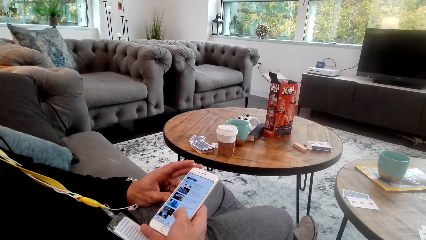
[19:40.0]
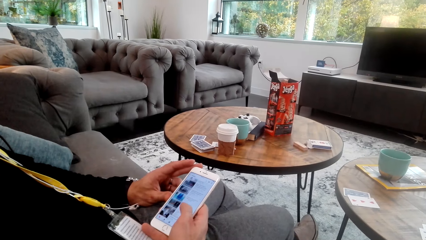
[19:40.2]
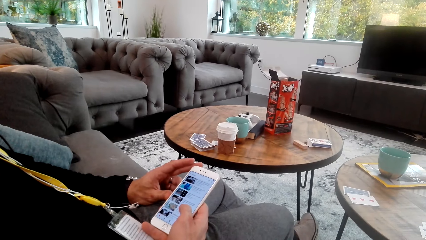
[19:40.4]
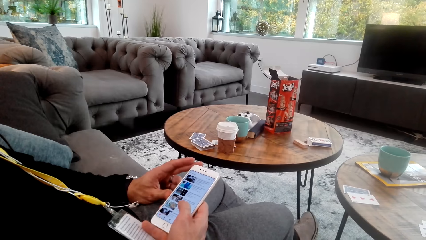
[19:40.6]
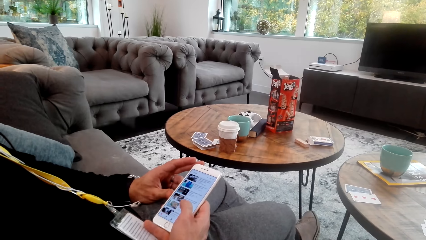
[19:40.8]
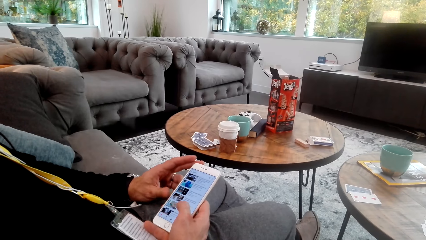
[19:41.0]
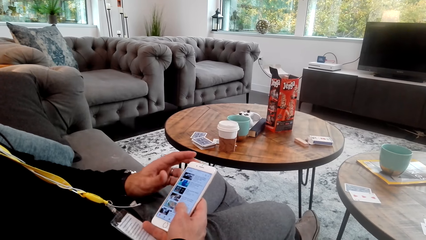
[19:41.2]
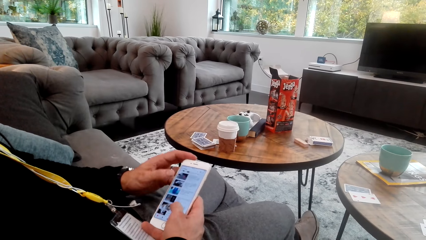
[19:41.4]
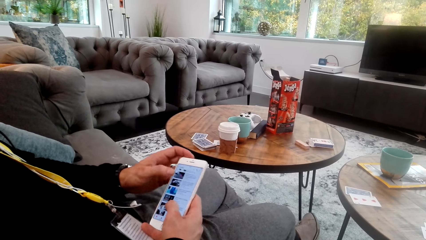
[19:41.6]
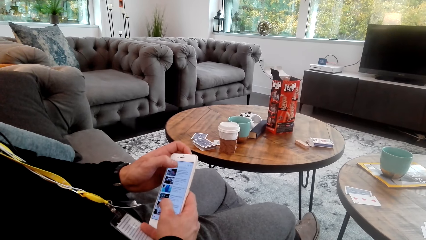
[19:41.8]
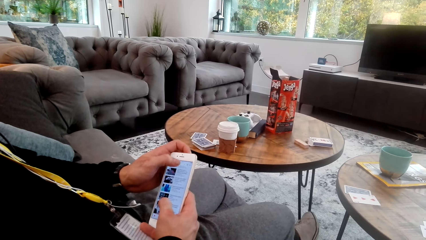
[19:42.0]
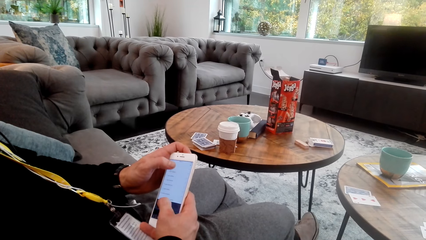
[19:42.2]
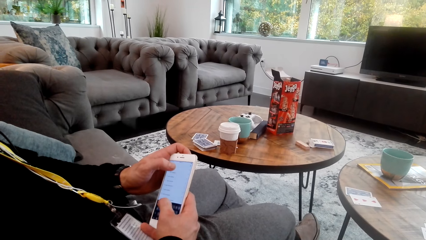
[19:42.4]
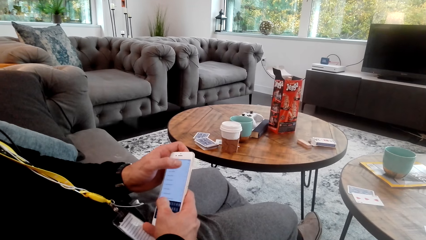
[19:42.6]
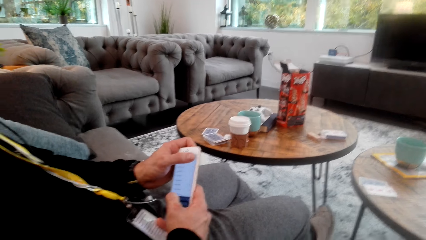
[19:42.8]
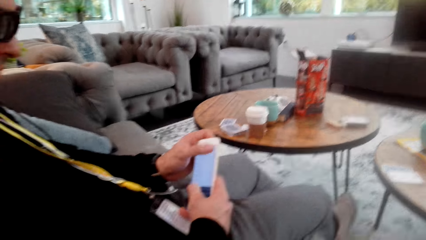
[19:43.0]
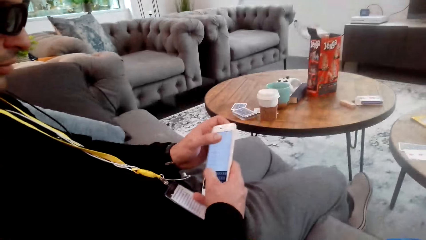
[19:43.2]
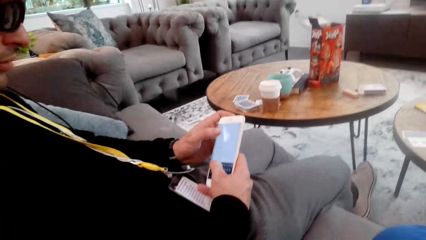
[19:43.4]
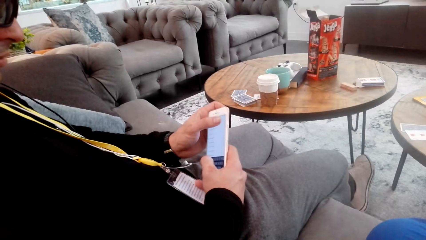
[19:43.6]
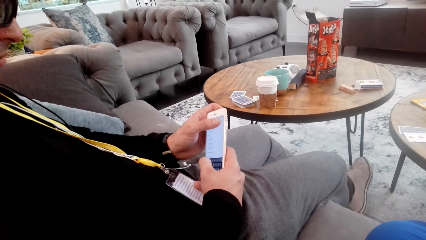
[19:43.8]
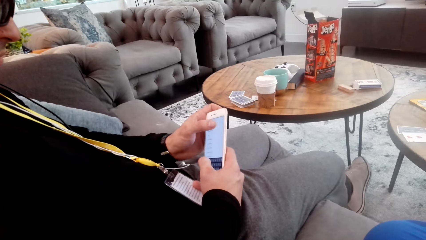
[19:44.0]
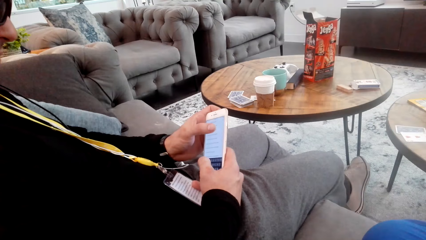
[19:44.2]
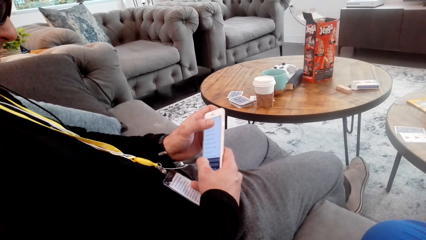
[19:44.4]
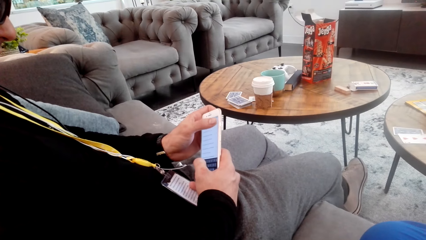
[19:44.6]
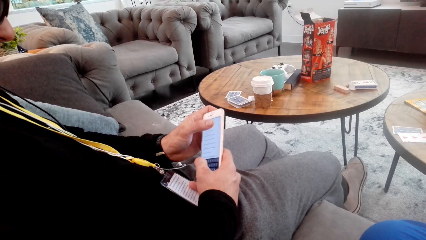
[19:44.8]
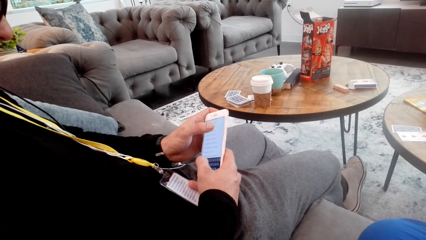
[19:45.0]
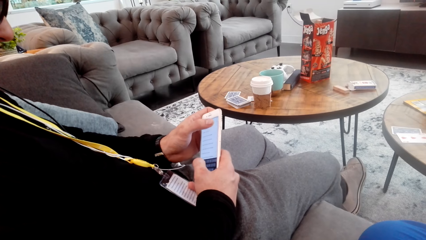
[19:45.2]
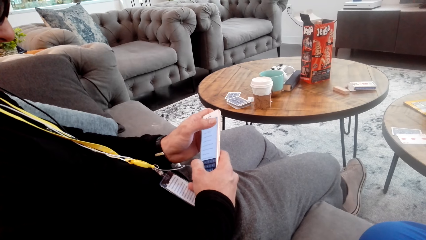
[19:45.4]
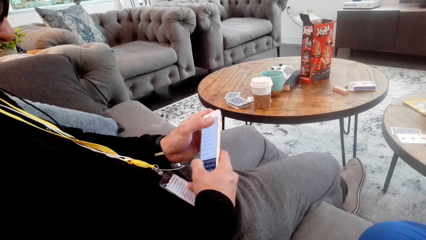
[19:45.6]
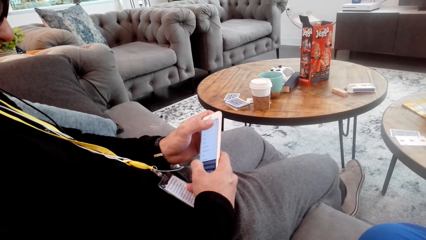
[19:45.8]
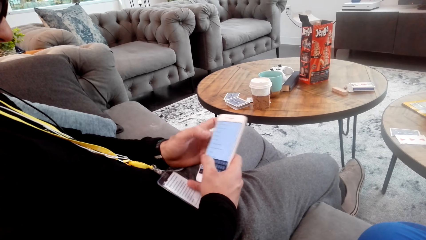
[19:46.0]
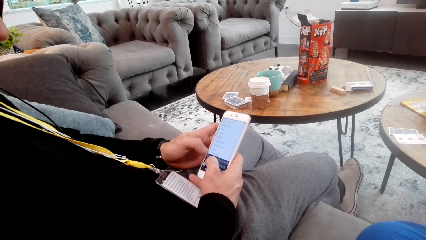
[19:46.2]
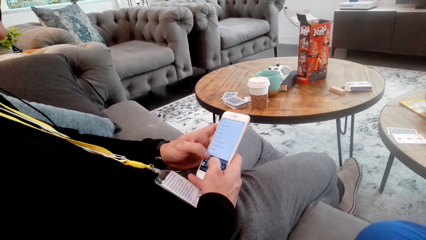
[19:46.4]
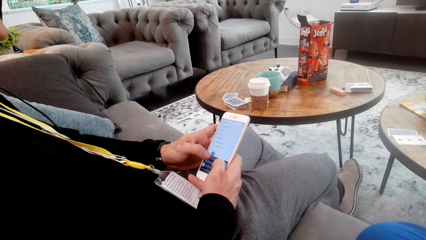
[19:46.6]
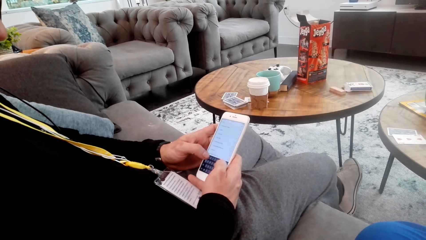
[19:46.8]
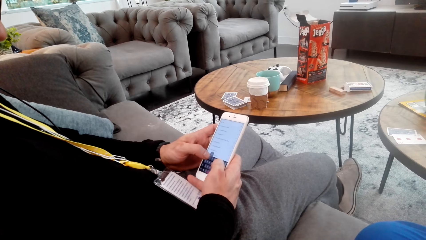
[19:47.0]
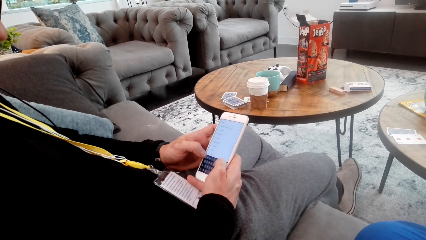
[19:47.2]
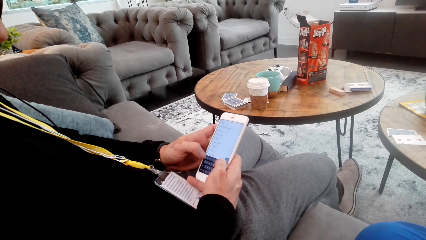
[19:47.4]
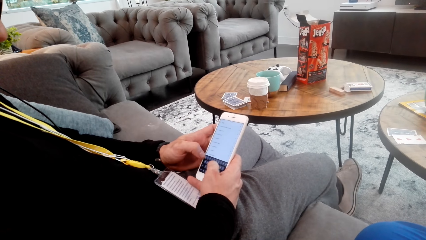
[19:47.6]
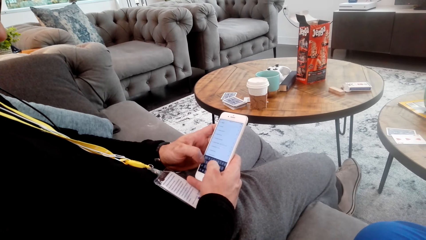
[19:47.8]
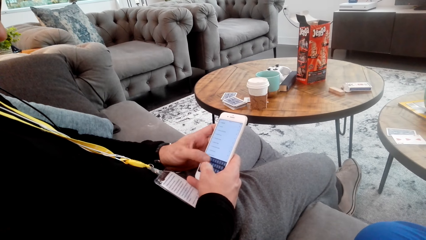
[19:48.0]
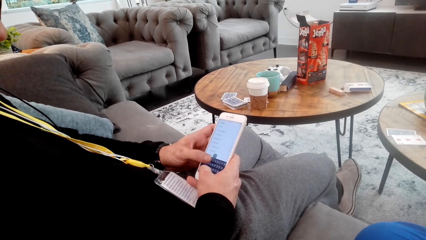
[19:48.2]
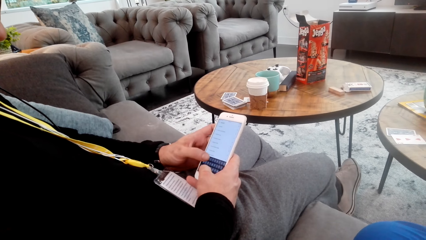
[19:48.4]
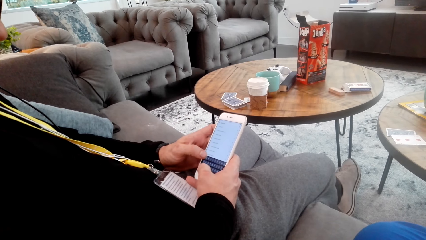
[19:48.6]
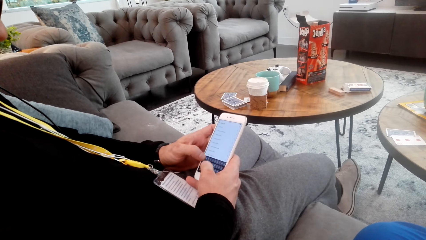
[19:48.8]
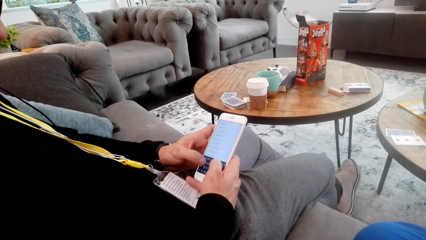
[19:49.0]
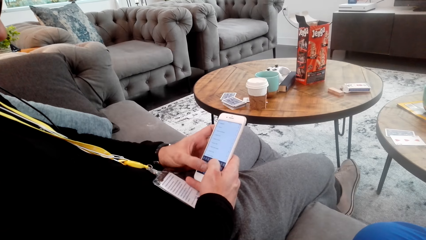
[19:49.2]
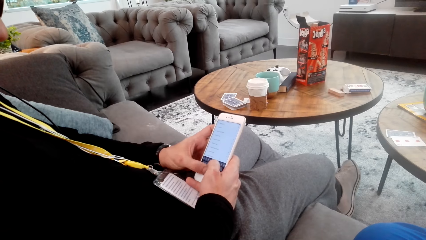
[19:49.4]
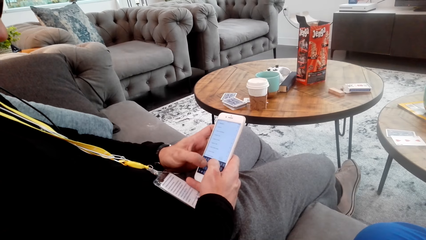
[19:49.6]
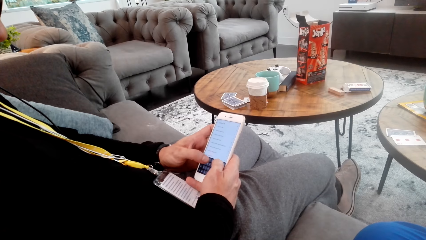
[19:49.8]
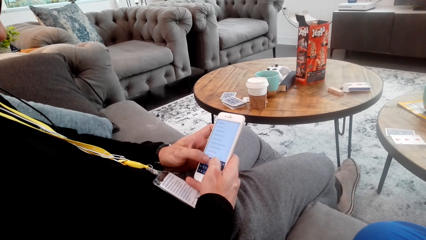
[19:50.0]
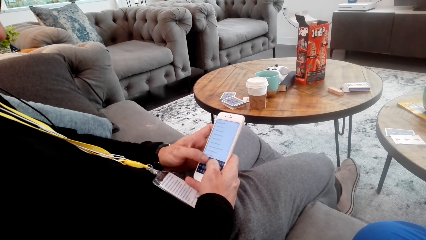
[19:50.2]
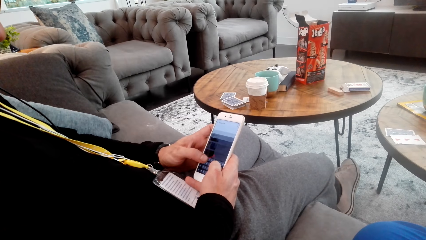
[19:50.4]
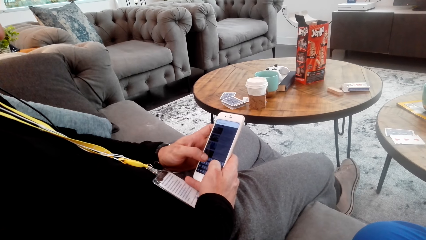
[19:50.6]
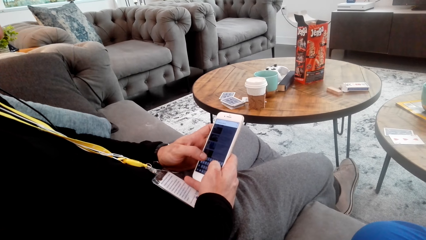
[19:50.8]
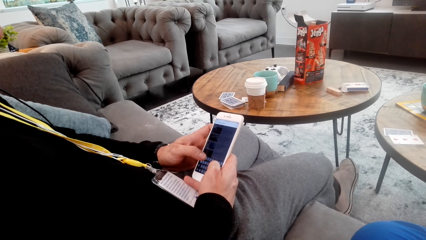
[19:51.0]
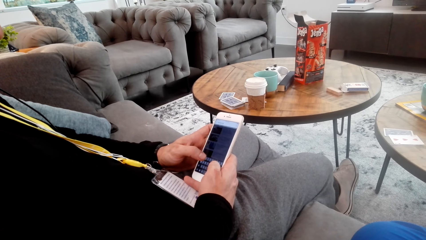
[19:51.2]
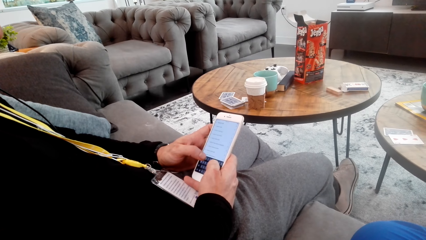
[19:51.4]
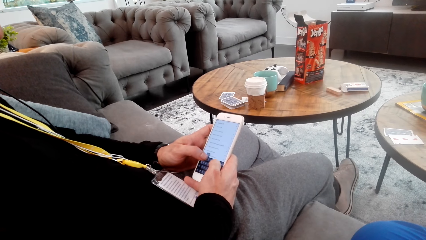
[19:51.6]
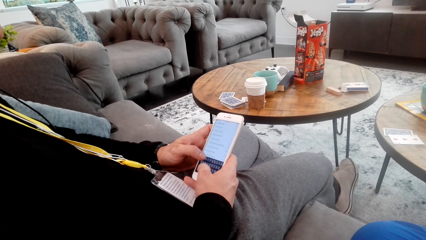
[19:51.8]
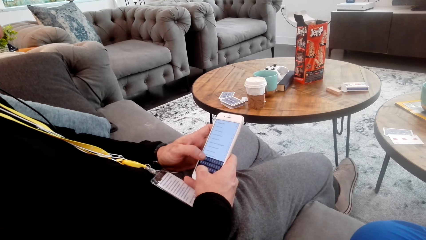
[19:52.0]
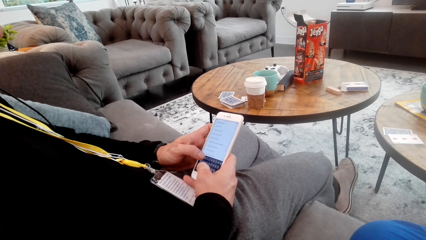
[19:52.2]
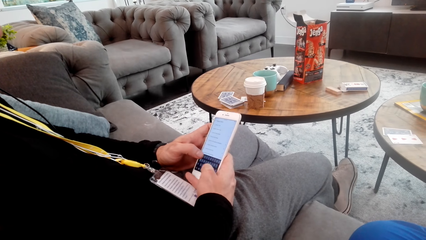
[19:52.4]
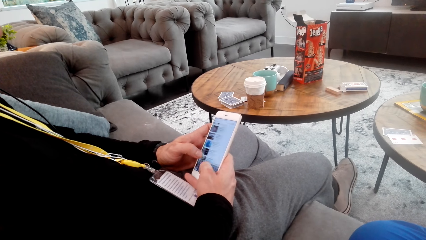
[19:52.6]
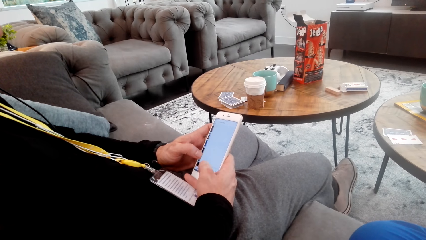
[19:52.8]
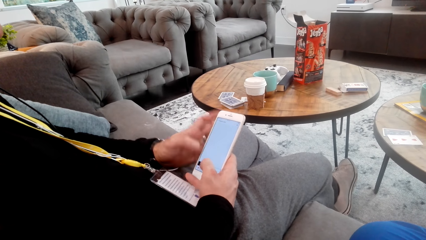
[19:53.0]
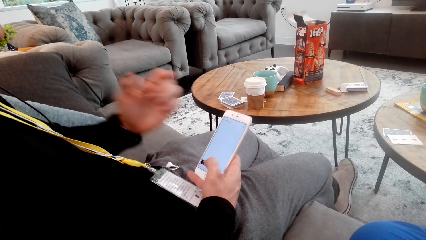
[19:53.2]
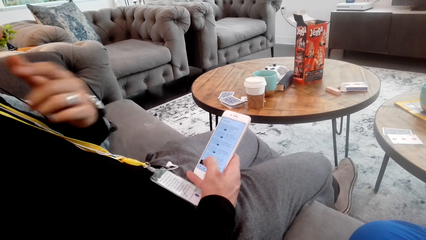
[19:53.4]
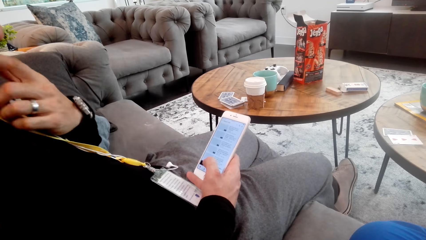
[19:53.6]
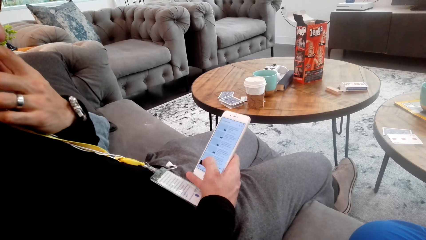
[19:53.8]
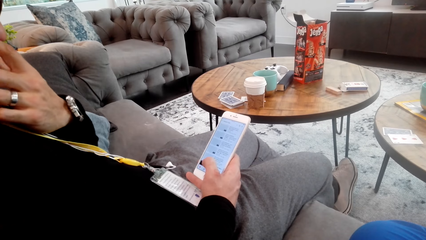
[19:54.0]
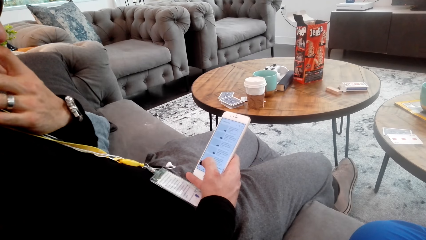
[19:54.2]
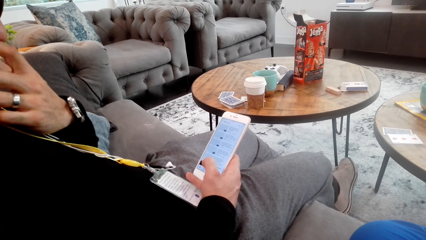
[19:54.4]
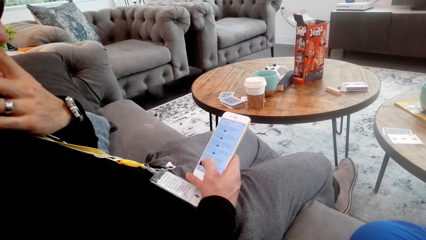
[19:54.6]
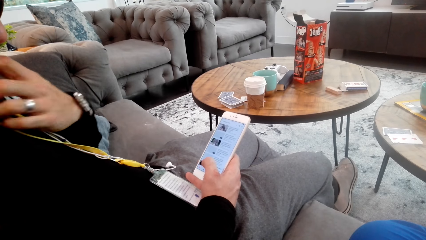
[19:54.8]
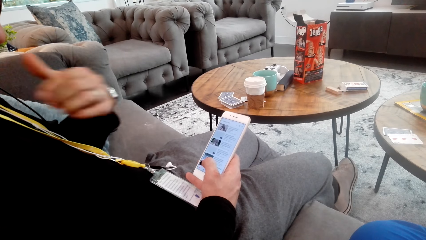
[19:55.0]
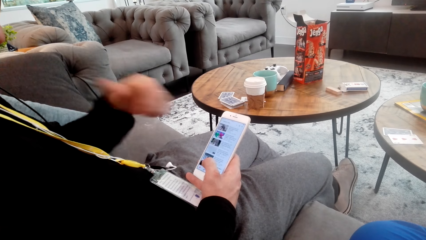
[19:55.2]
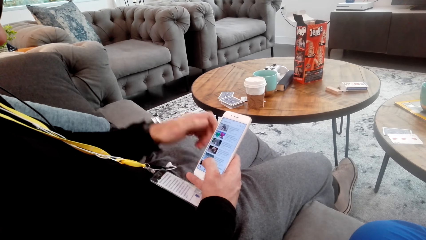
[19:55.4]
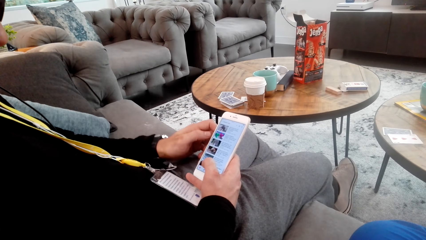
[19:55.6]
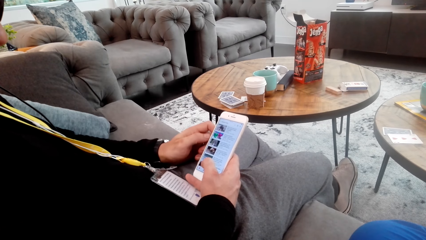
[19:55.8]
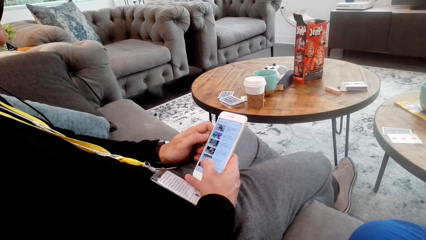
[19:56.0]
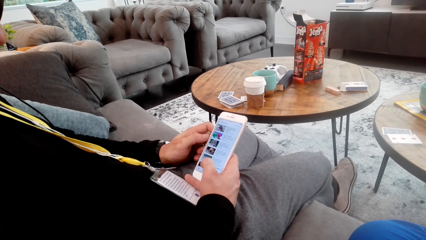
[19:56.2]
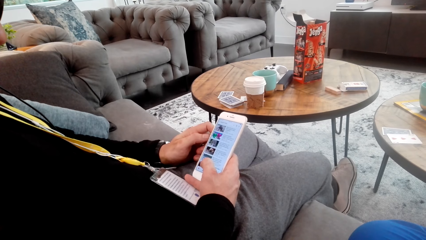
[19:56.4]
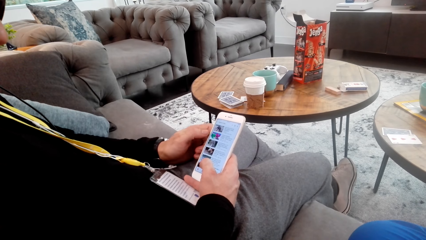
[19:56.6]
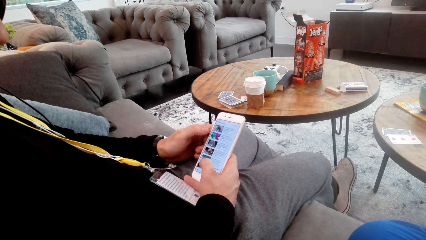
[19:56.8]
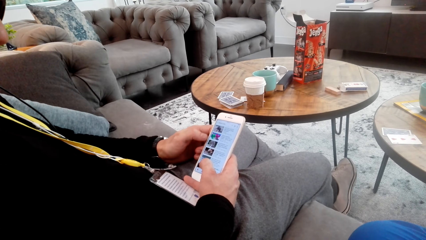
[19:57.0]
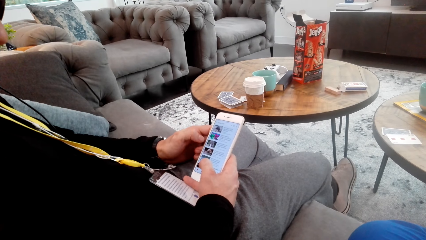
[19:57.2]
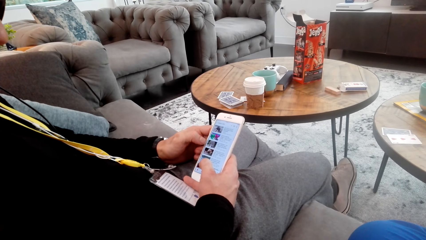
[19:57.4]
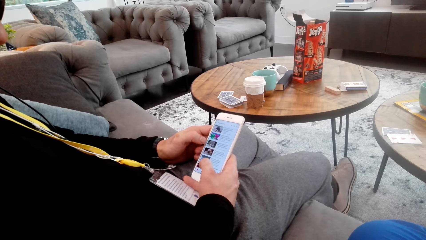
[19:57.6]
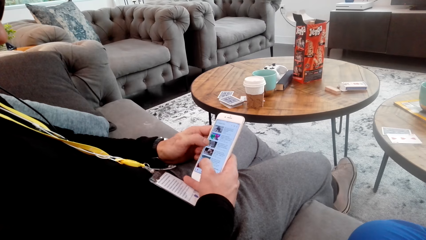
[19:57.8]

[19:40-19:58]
A man moves his hand.
